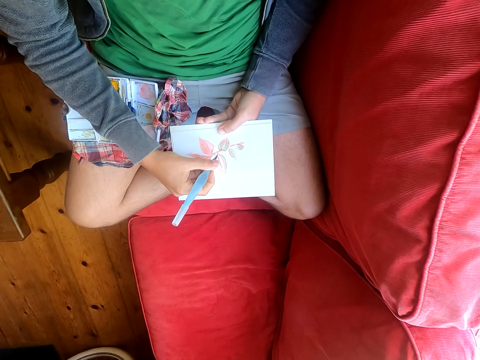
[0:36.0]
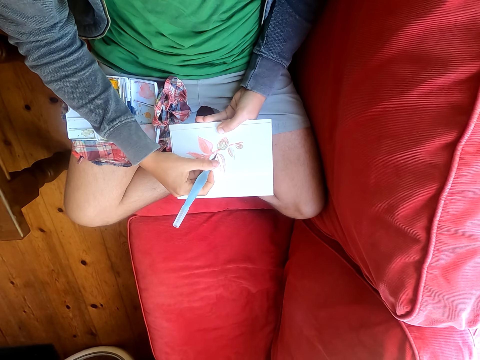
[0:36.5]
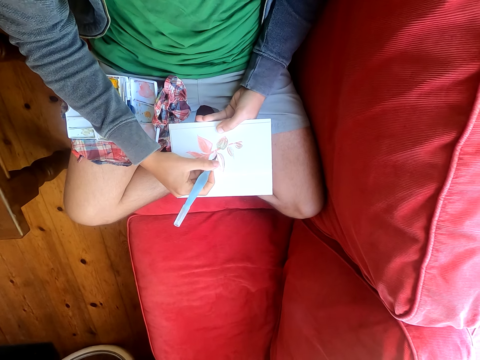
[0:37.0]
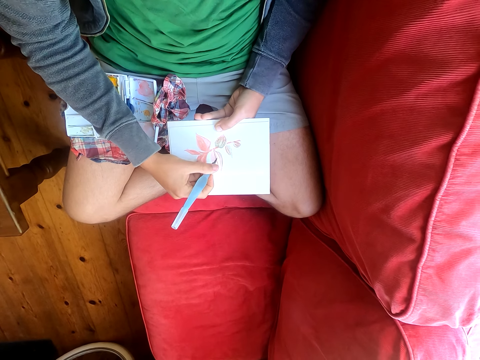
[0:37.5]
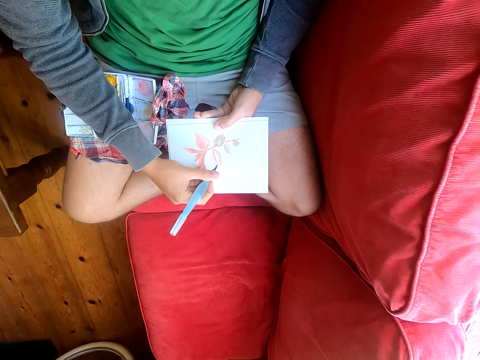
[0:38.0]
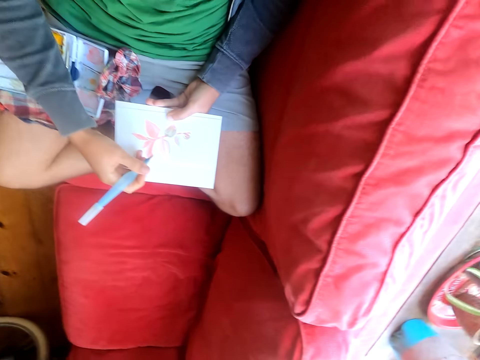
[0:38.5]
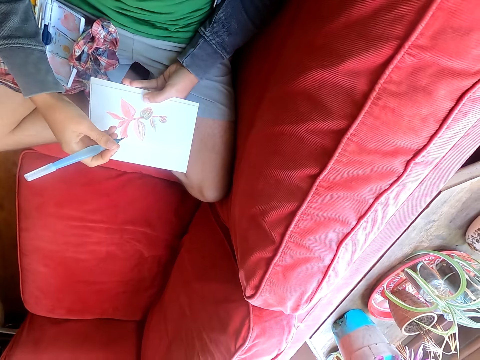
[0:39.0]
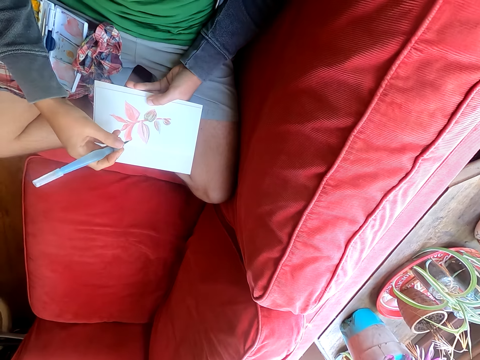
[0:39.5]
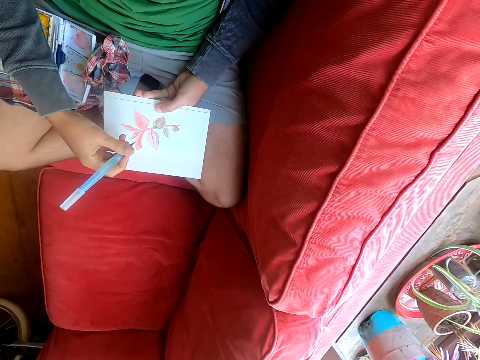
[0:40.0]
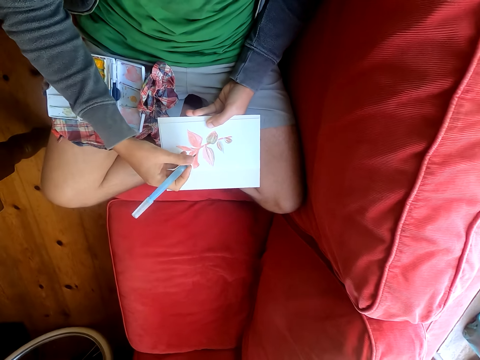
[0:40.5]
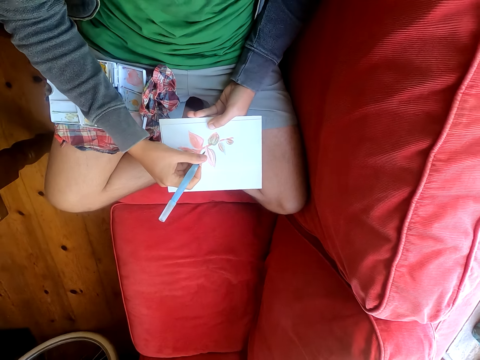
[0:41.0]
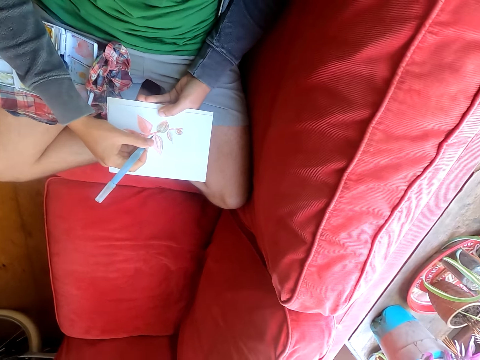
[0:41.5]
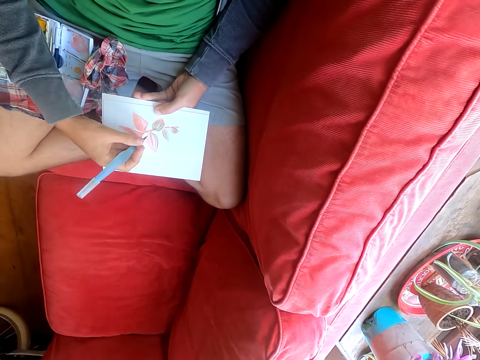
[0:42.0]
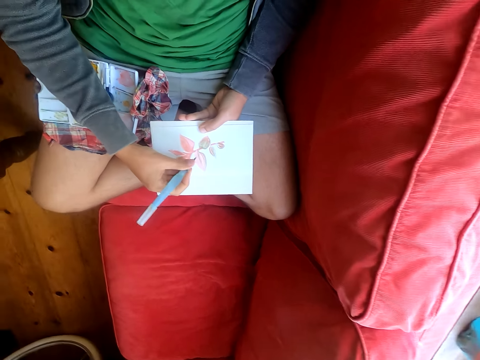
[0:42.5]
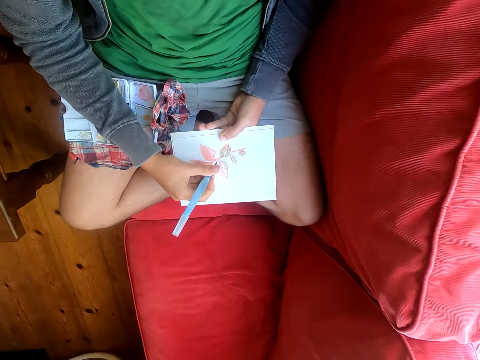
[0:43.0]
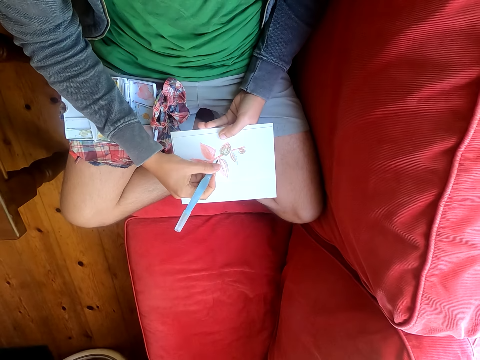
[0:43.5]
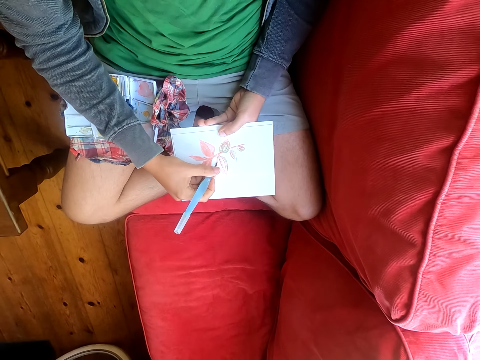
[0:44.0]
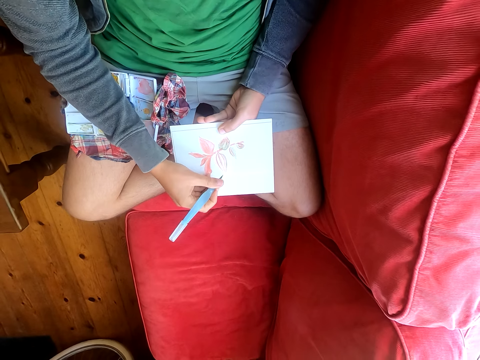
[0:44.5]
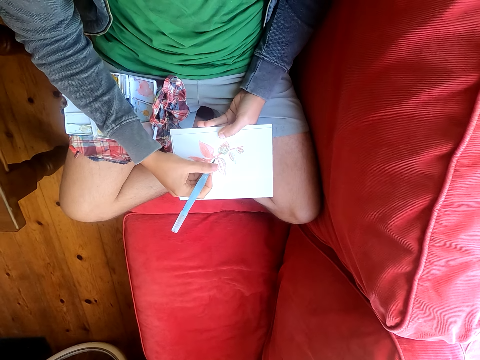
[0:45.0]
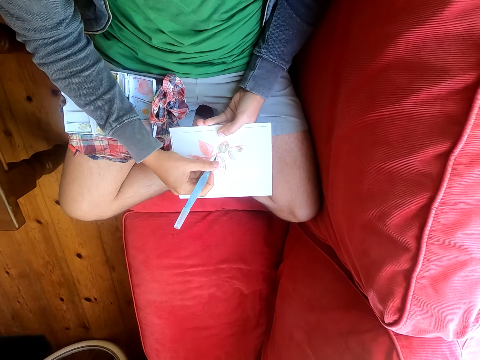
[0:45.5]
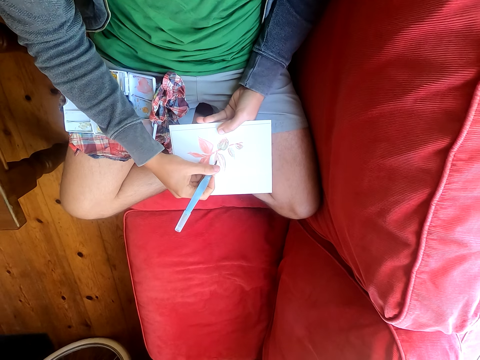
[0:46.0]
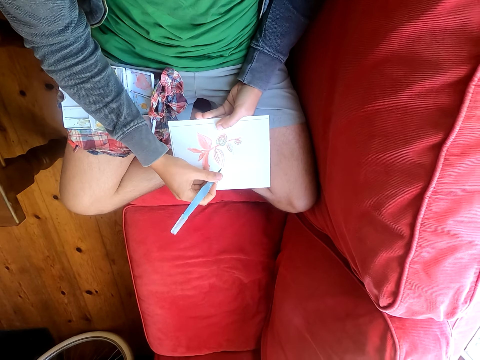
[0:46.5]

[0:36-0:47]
The camera wearer moves his head sideways.

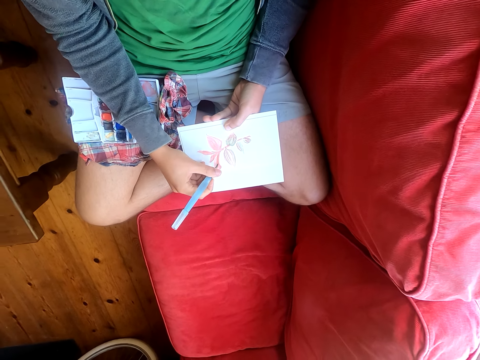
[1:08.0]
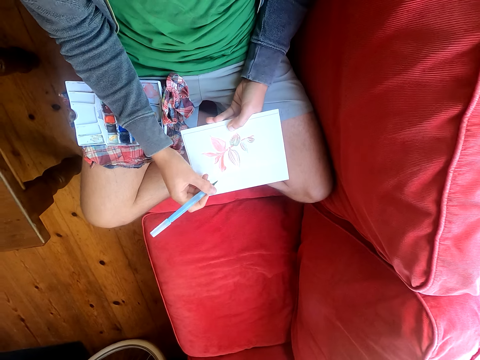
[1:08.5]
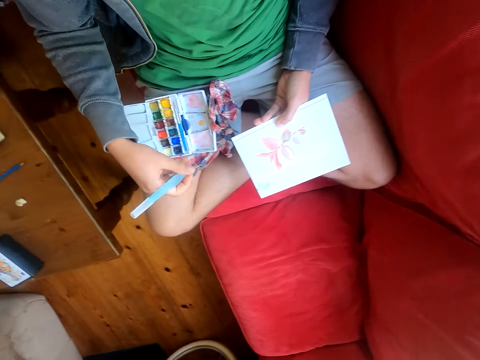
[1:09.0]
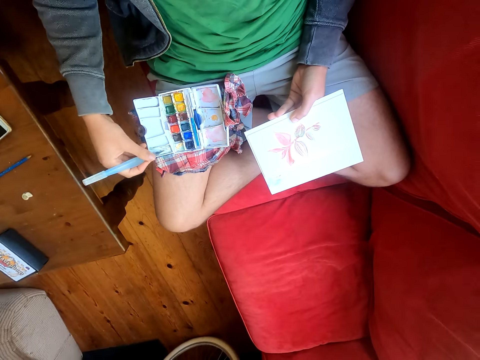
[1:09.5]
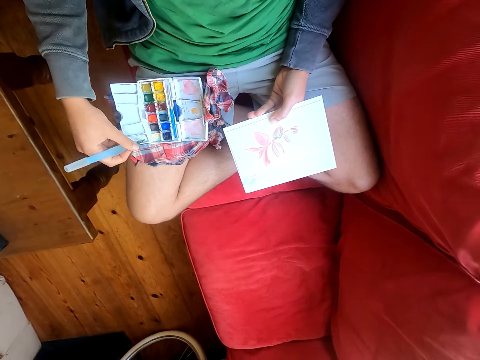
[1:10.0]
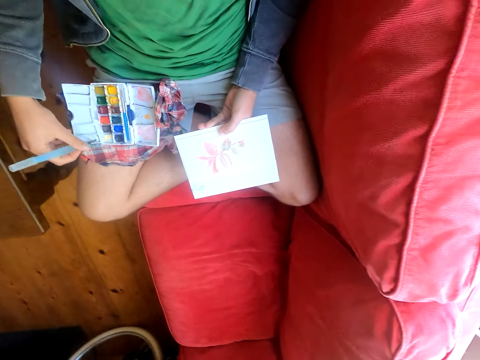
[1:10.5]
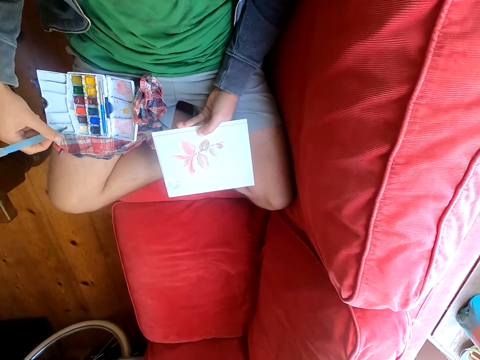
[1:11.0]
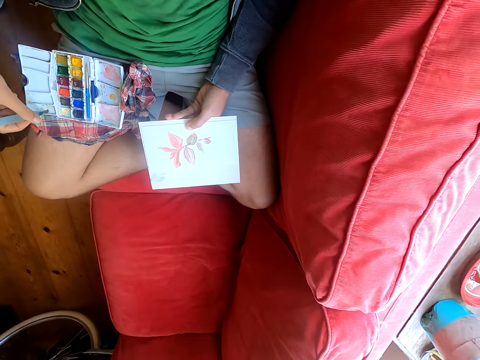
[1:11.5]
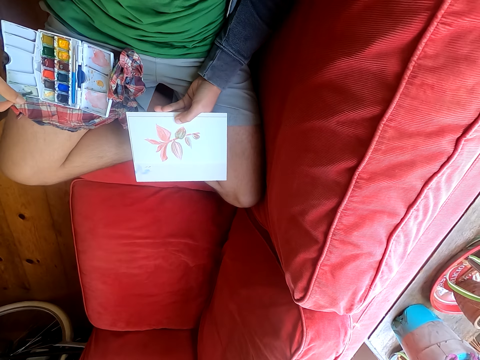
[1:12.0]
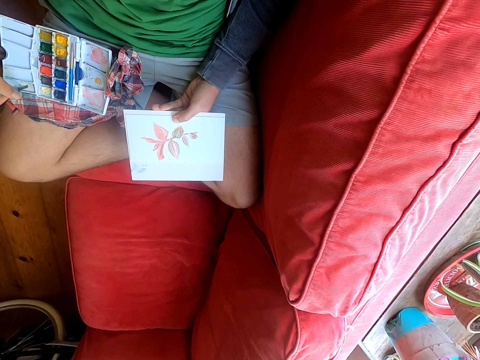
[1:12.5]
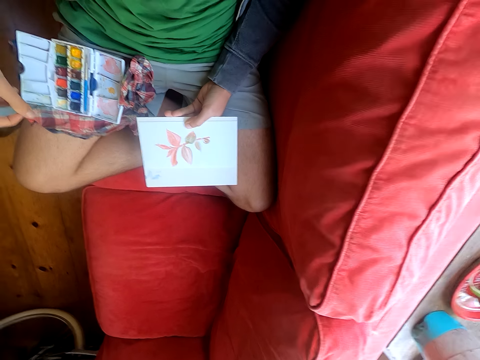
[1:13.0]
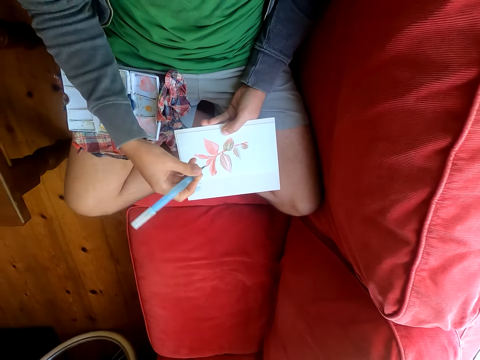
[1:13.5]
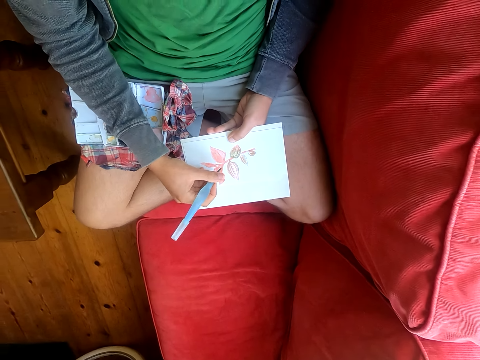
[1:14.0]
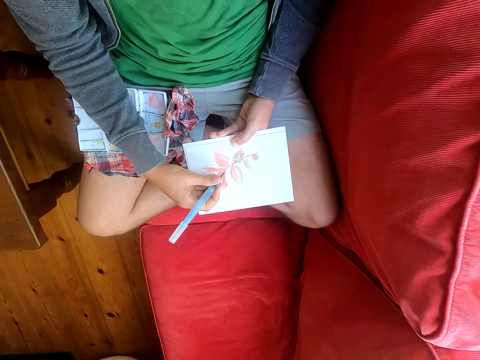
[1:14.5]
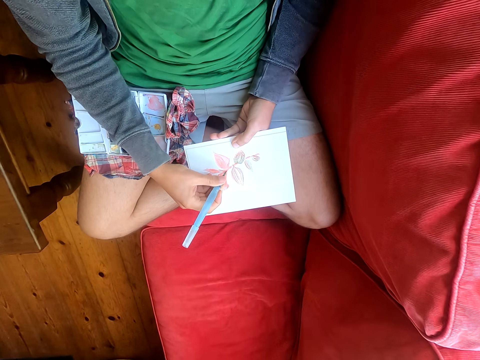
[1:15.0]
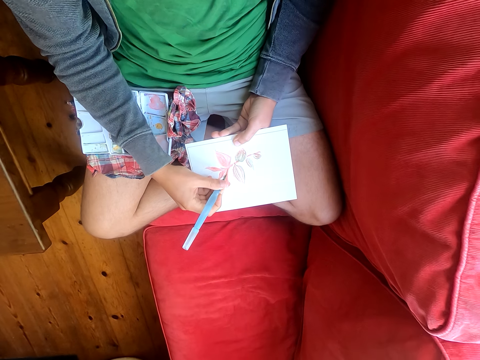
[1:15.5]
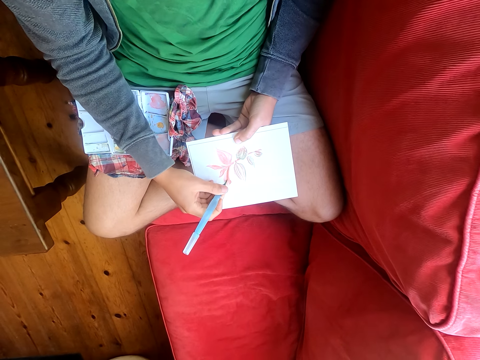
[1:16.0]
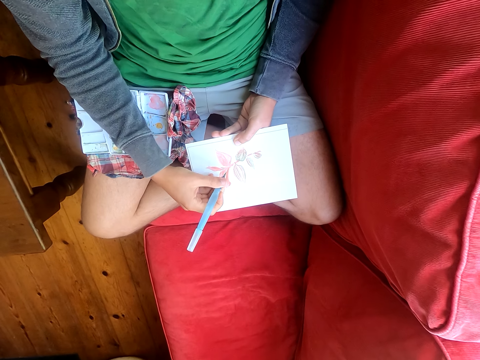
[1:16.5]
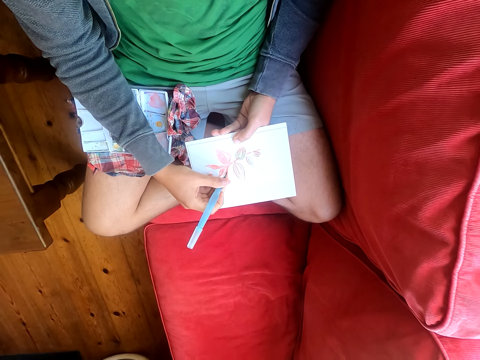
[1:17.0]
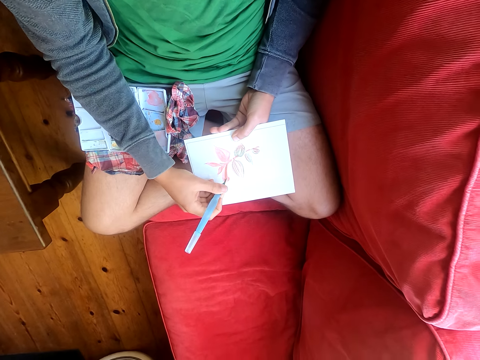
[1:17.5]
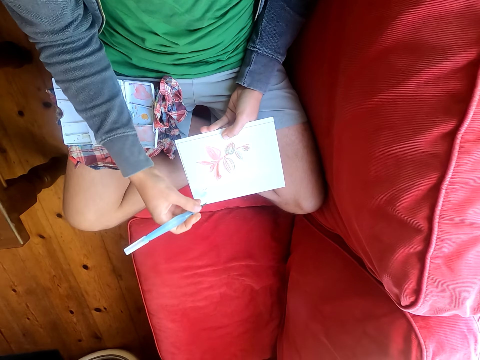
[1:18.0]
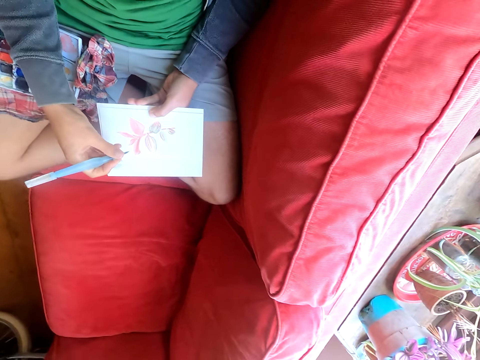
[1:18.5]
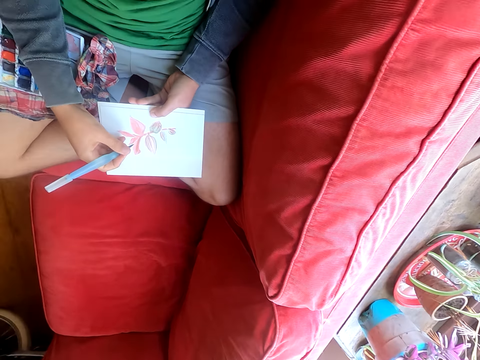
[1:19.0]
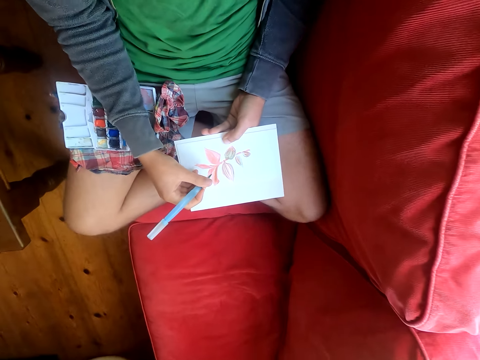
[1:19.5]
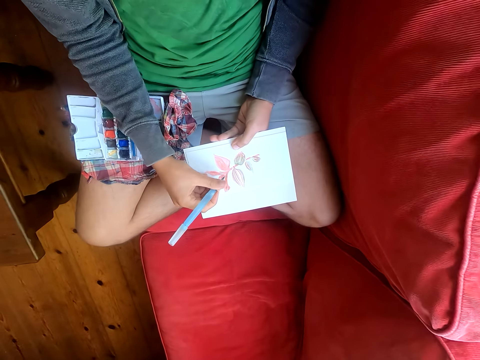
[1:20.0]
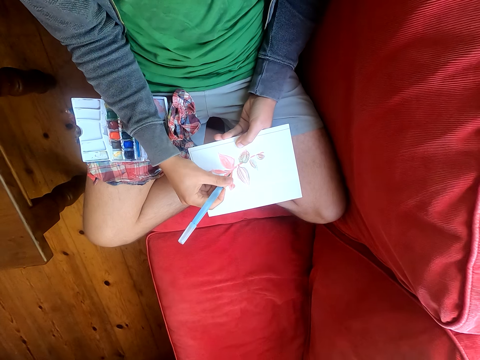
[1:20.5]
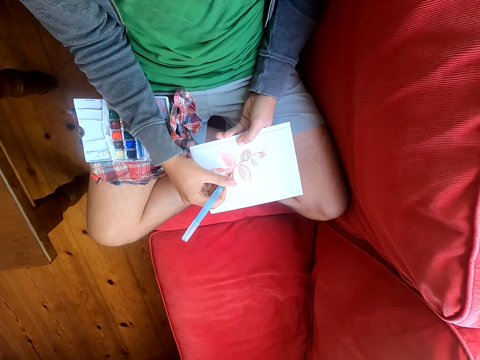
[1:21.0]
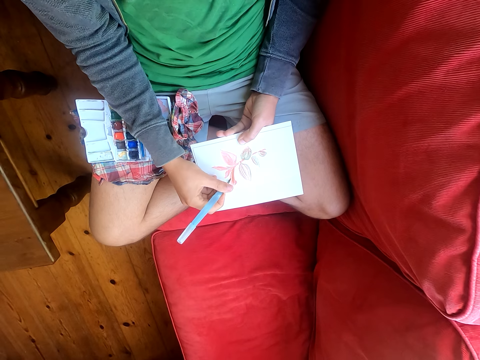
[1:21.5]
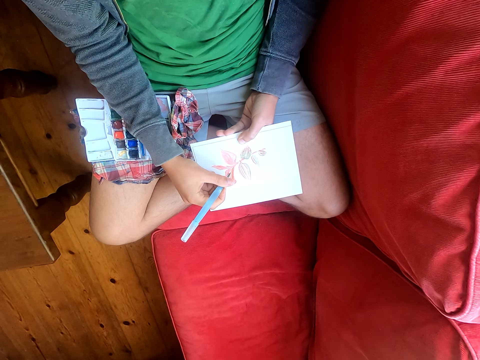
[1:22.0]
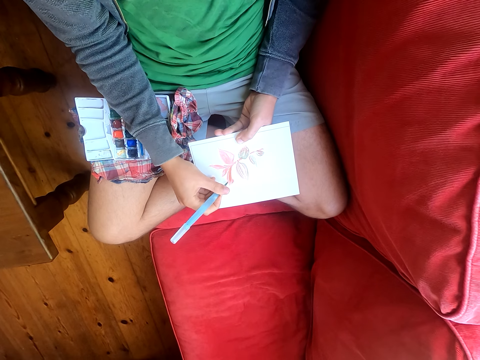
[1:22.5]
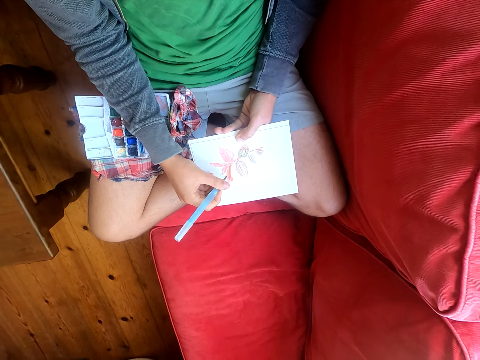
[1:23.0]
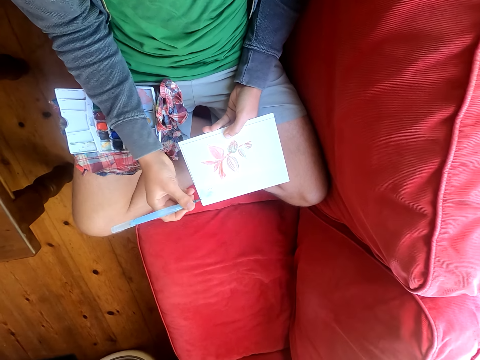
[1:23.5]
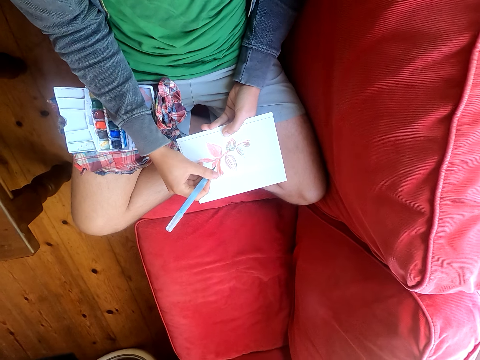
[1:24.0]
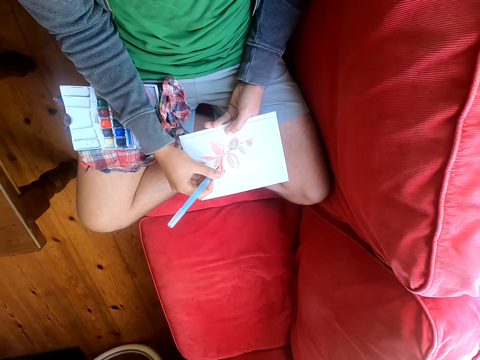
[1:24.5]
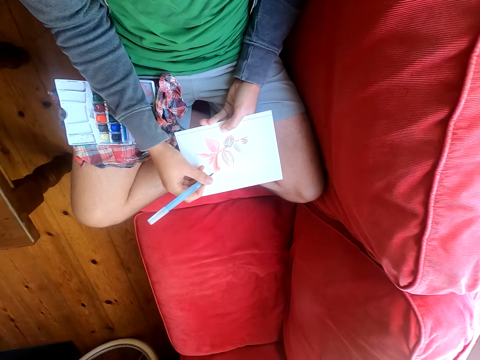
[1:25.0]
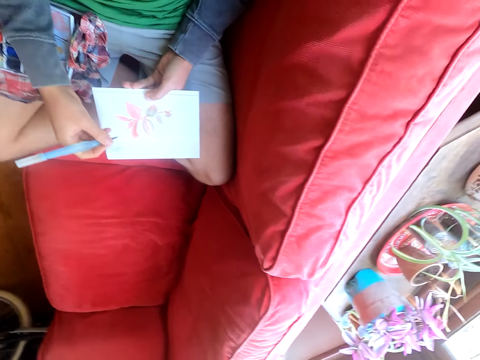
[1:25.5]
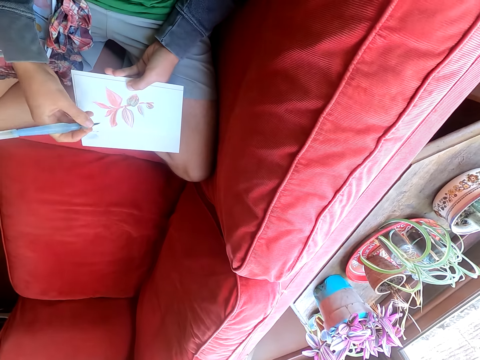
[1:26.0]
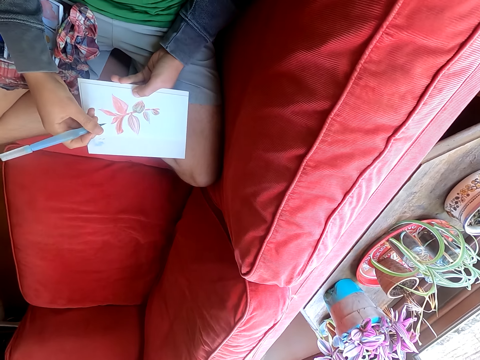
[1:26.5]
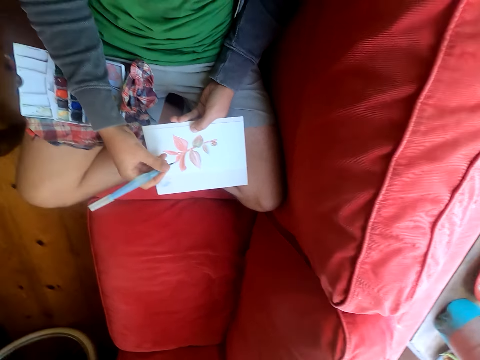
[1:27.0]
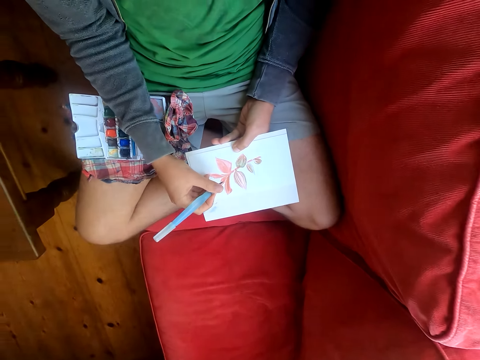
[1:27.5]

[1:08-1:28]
The camera wearer dips the paint brush in the paint. They rub the brush pen on the watercolor box. They paint a paper with the paint brush.
